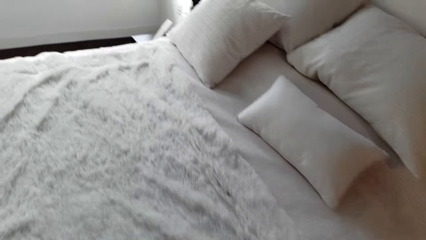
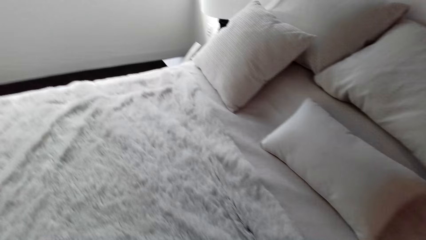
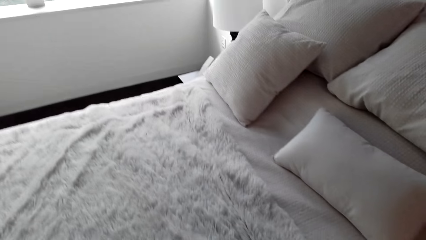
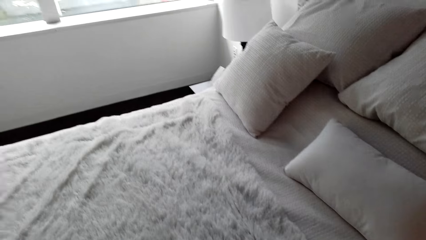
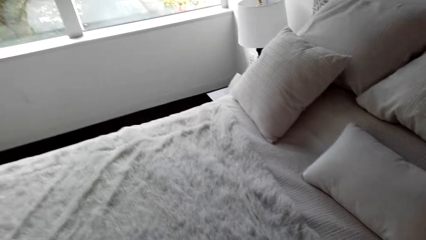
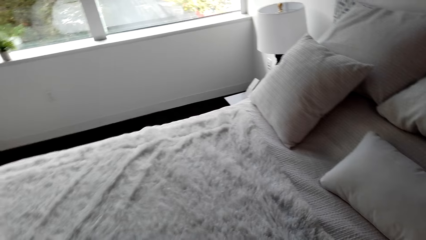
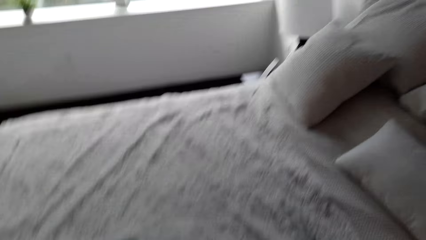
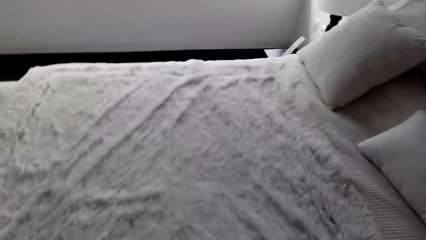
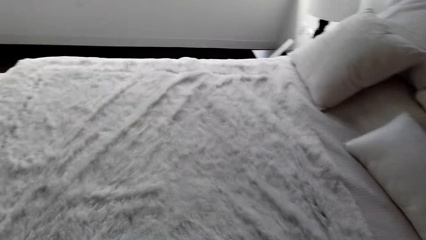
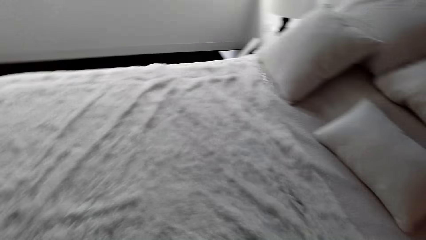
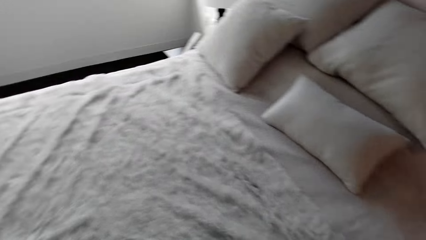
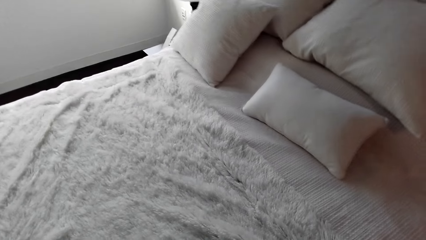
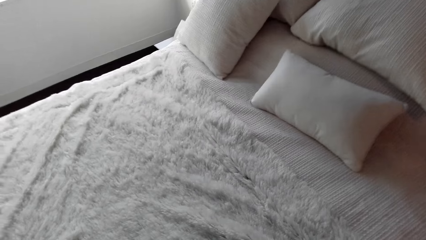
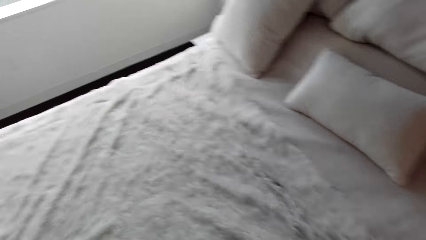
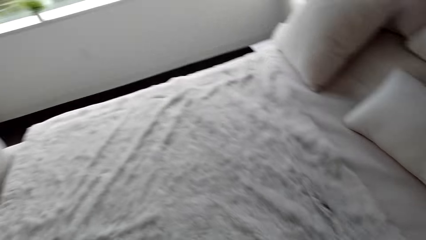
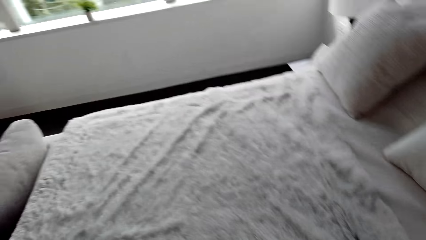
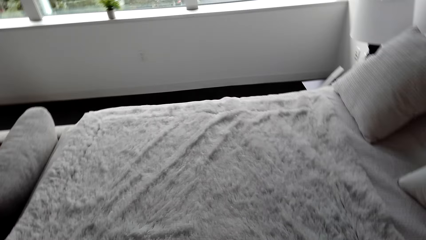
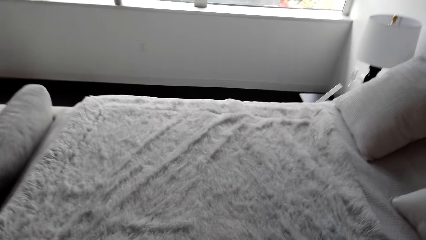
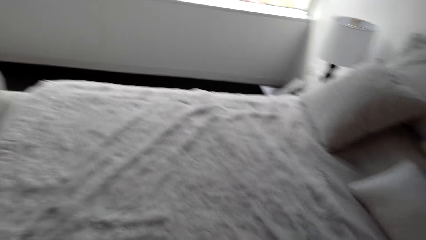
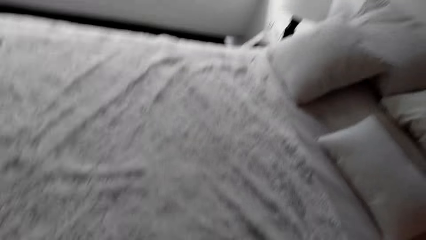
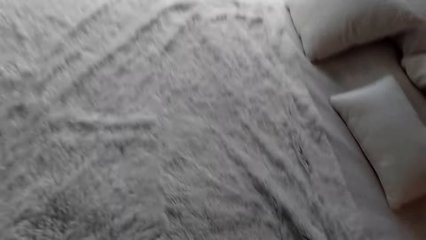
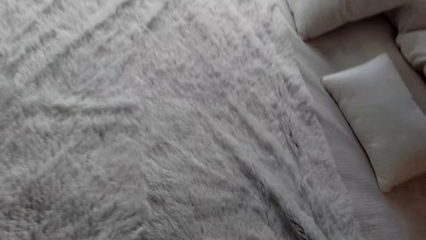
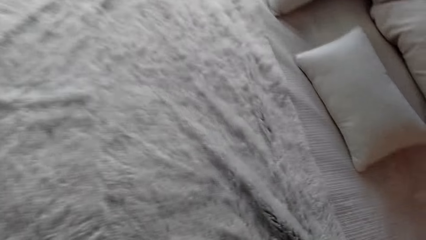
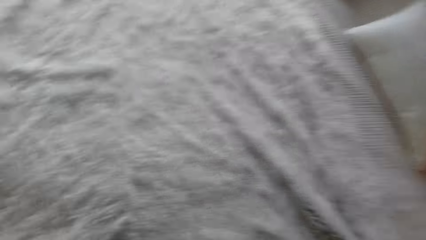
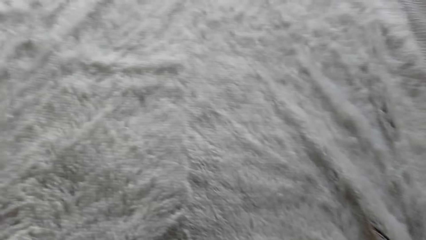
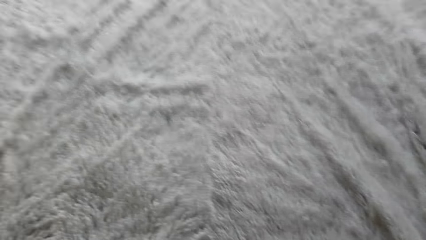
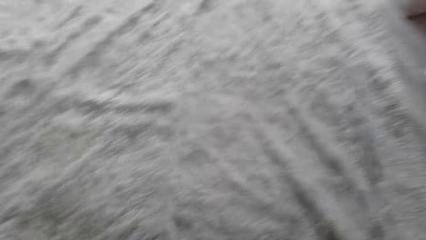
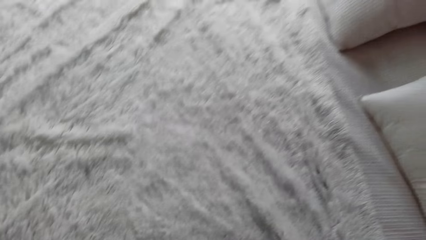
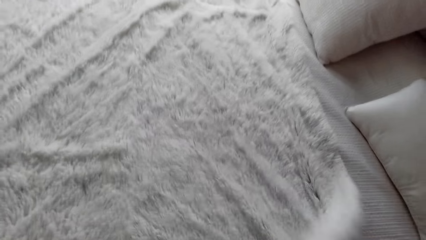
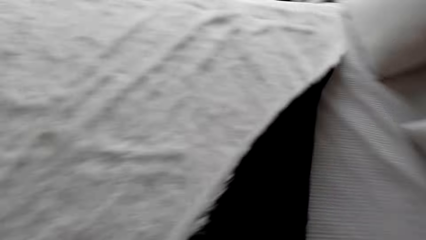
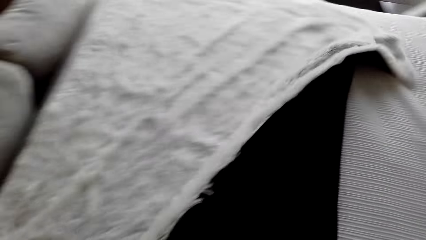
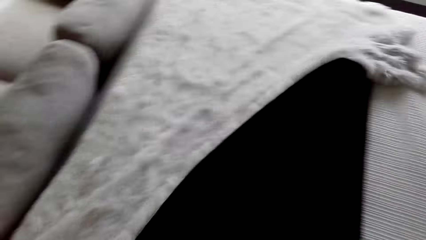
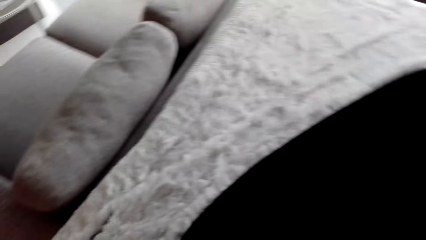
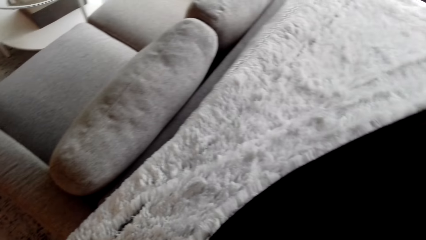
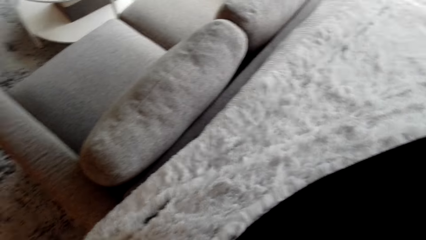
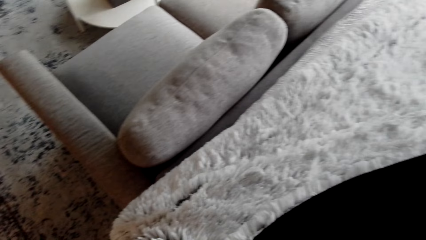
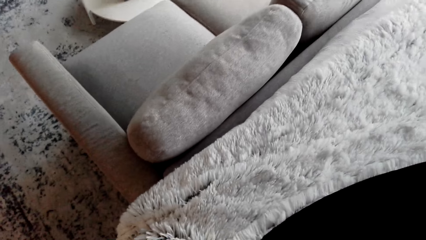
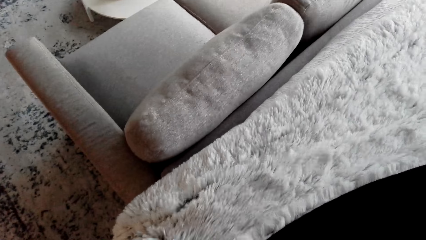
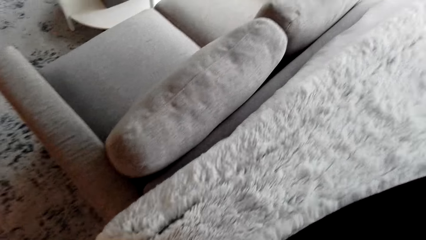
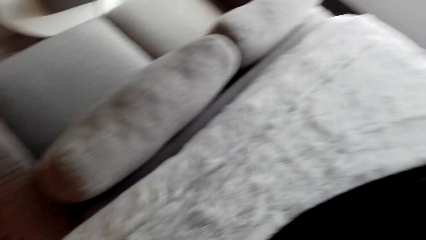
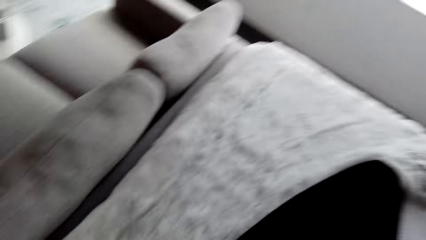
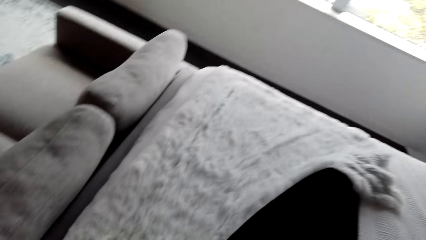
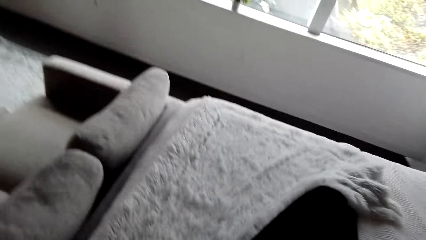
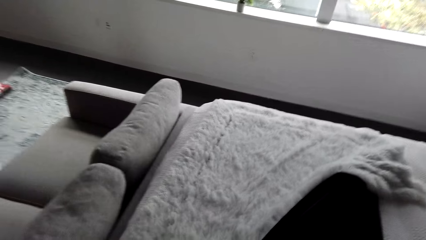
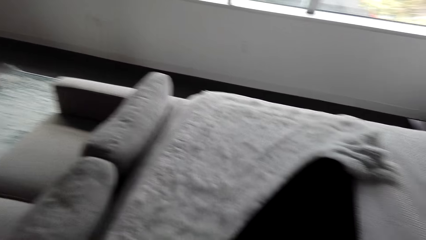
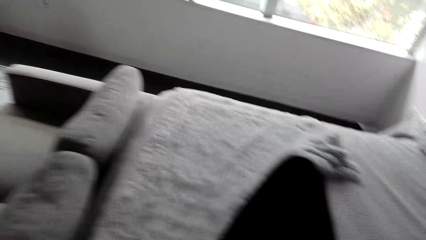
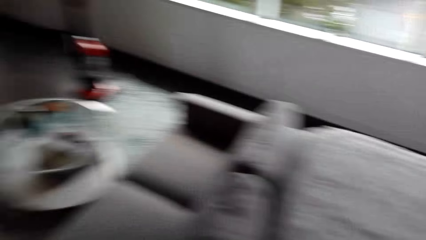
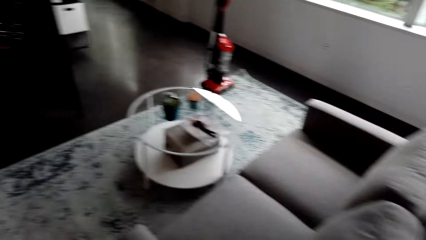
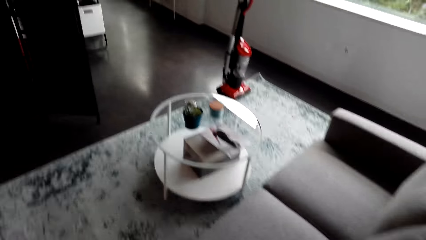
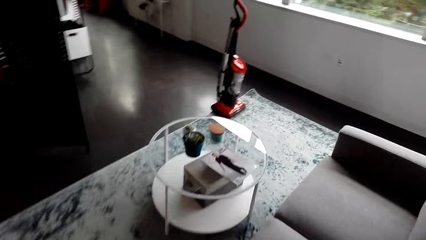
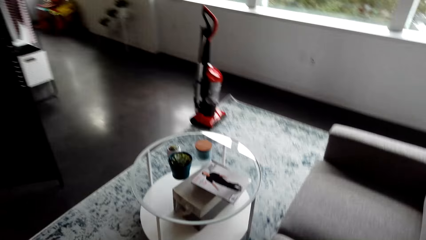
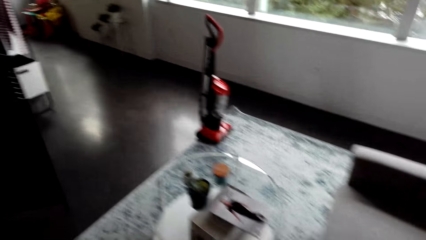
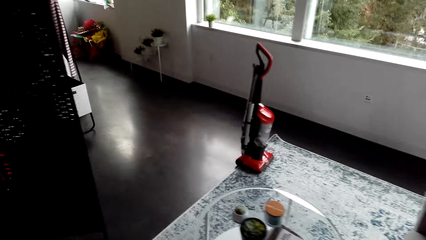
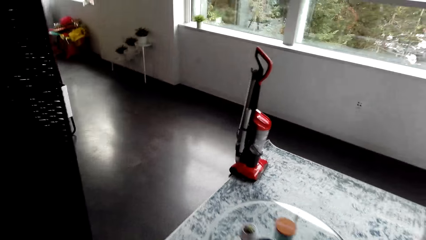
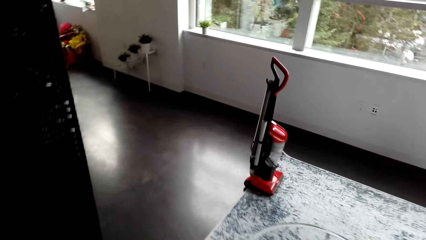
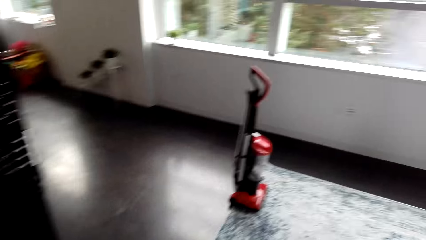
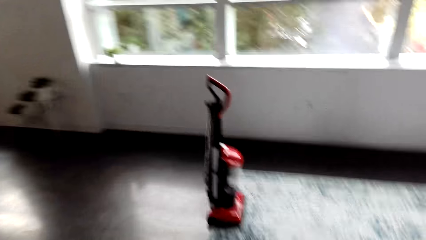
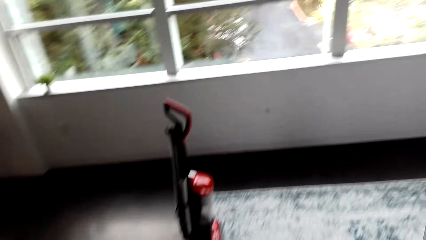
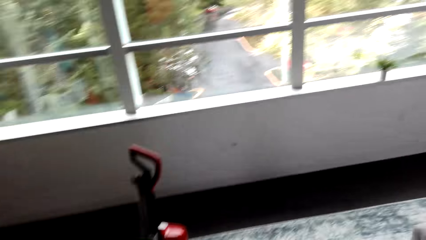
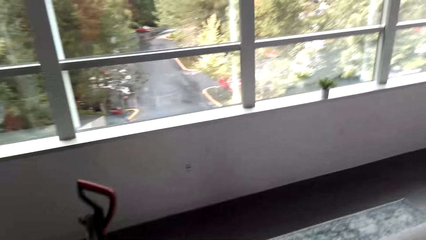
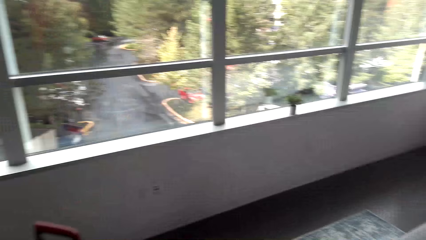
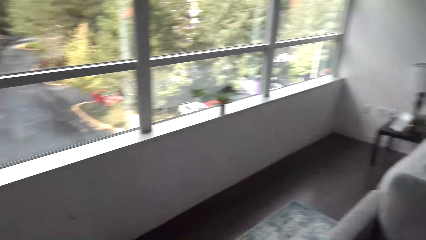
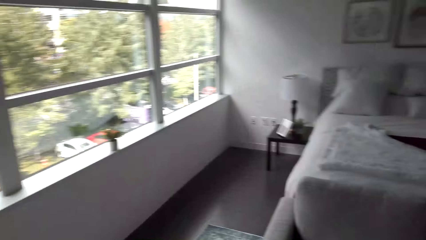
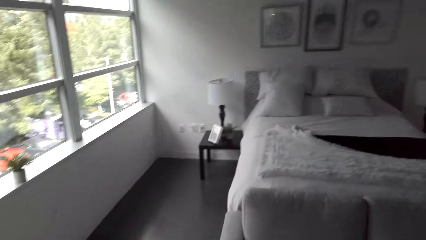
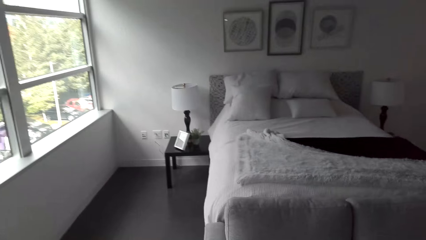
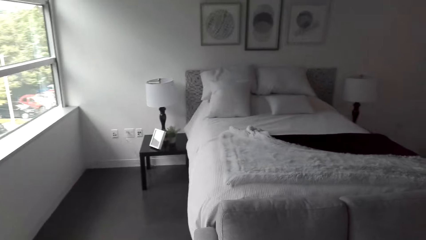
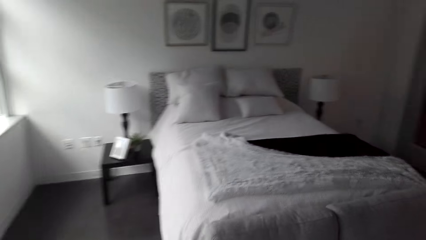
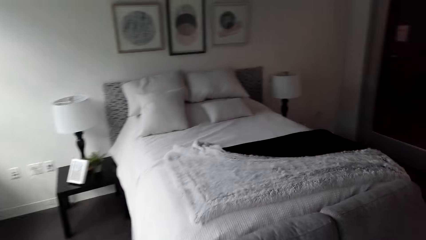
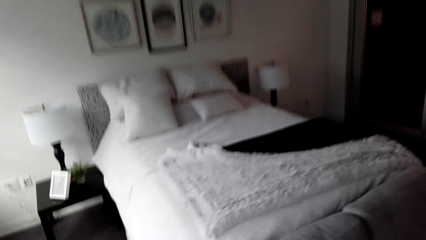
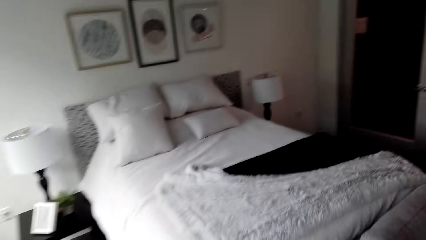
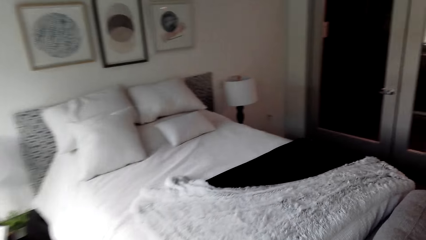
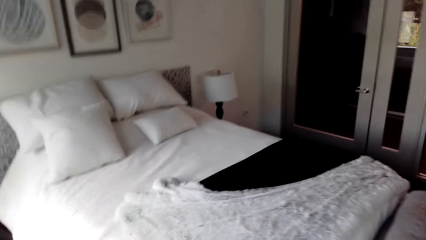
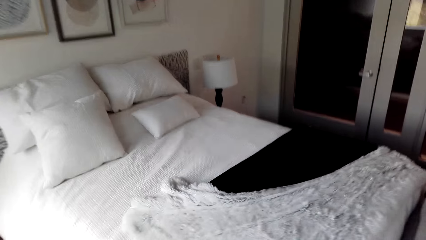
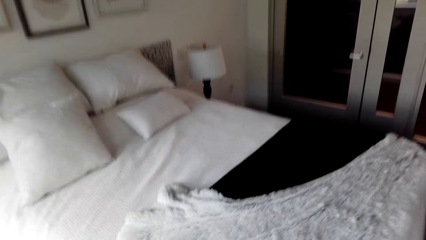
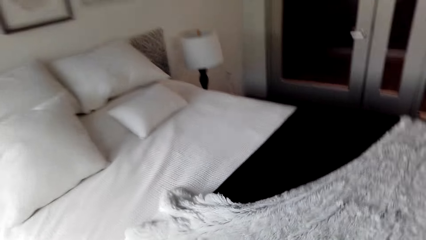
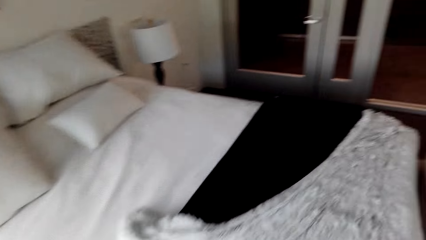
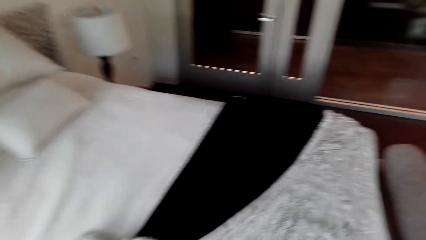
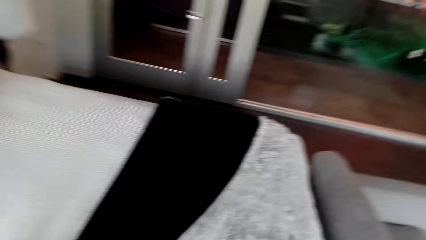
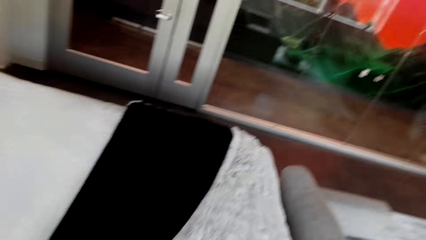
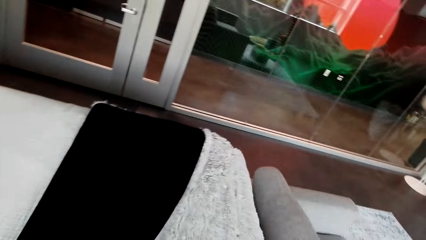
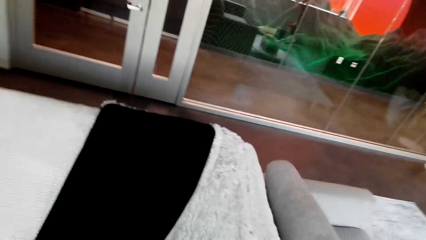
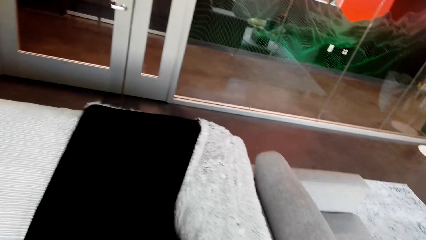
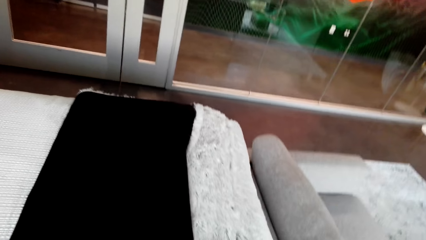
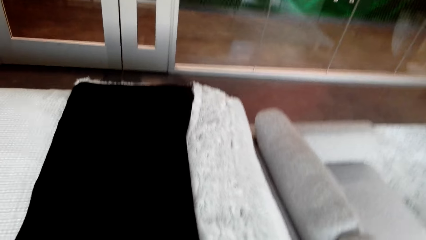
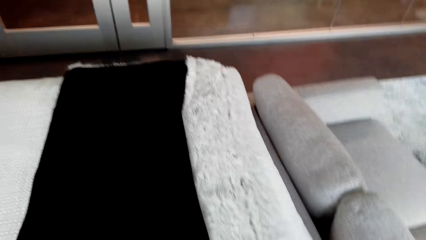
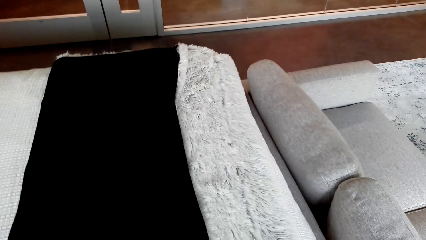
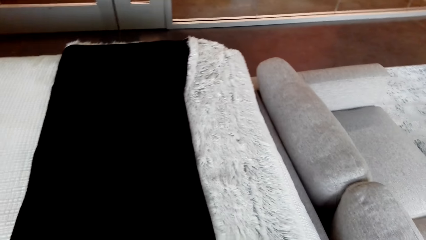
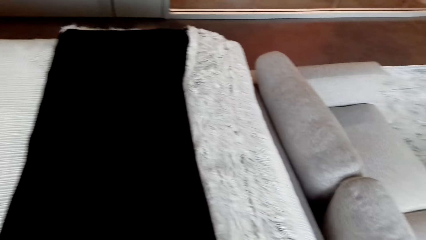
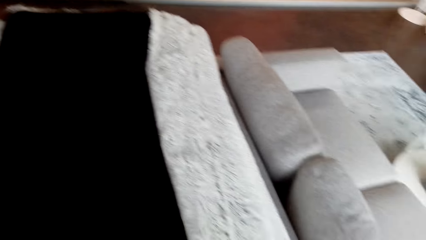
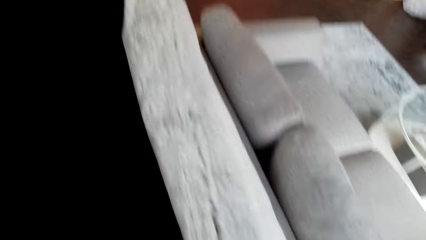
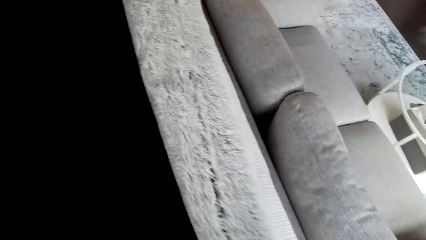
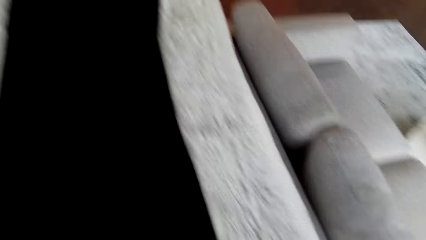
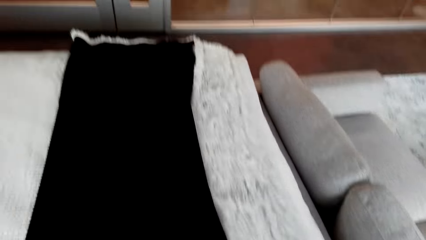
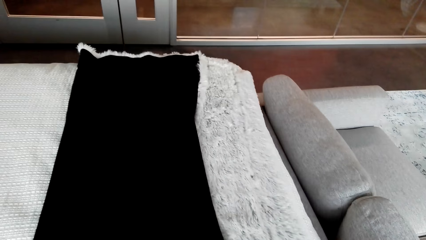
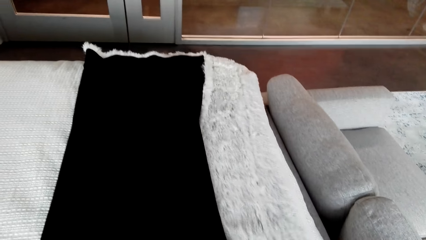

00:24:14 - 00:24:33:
The camera wearer folds the blanket. They walk around the room. They spread the duvet on the bed.
